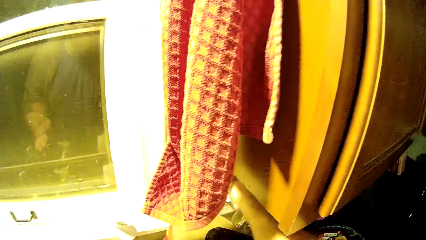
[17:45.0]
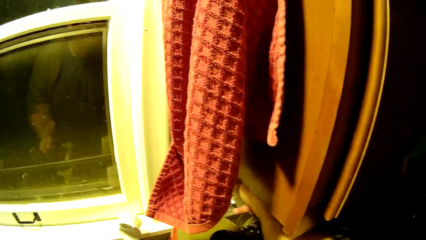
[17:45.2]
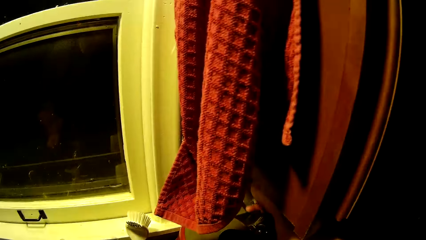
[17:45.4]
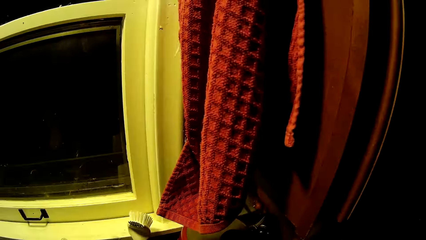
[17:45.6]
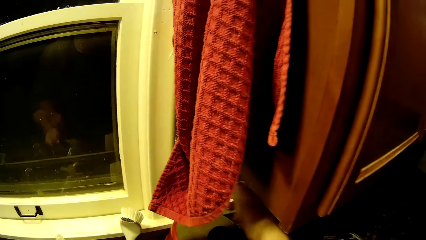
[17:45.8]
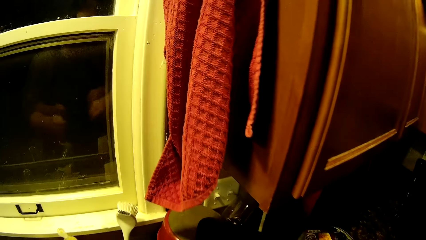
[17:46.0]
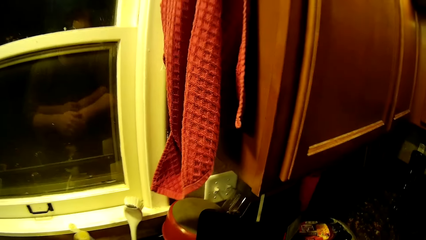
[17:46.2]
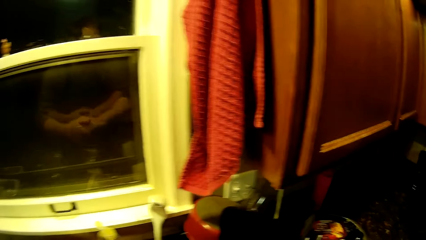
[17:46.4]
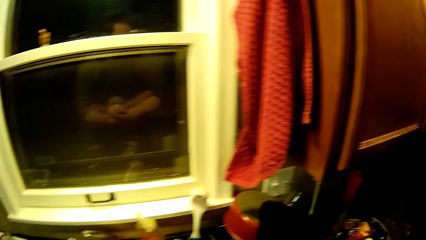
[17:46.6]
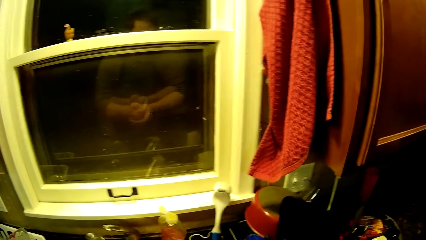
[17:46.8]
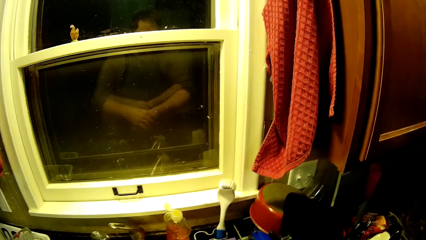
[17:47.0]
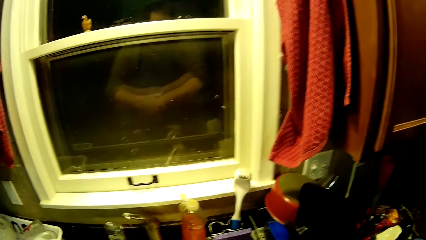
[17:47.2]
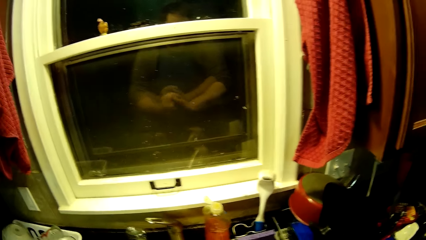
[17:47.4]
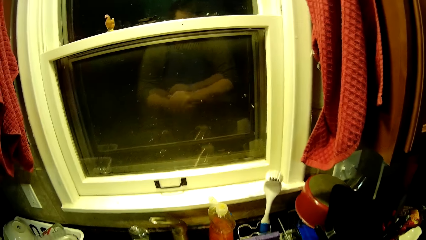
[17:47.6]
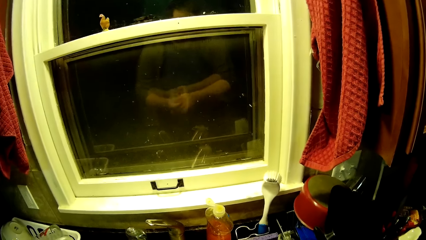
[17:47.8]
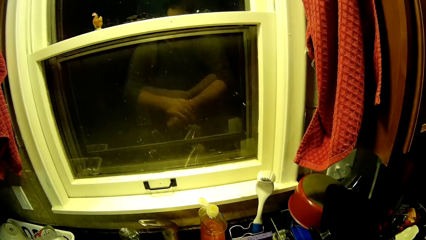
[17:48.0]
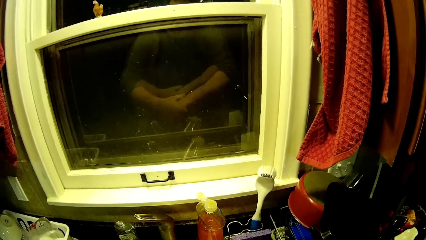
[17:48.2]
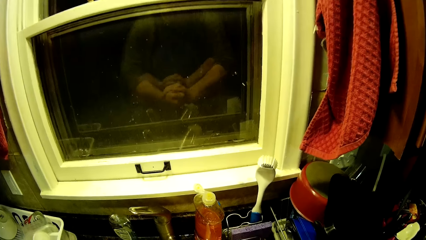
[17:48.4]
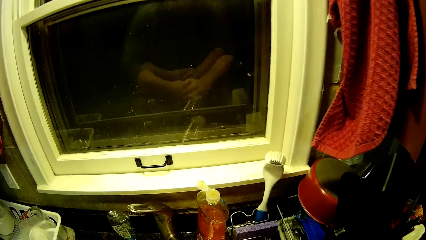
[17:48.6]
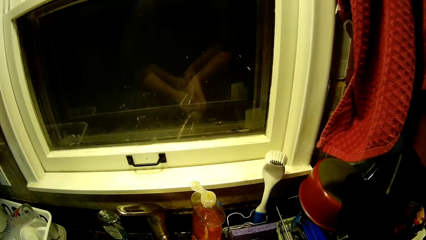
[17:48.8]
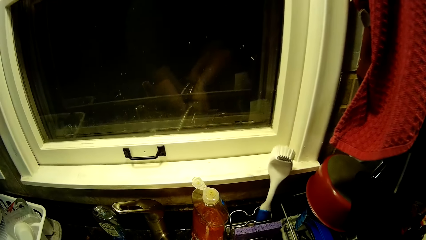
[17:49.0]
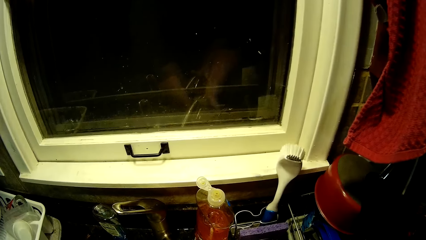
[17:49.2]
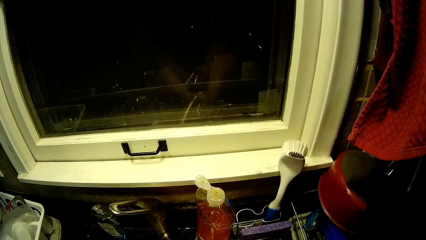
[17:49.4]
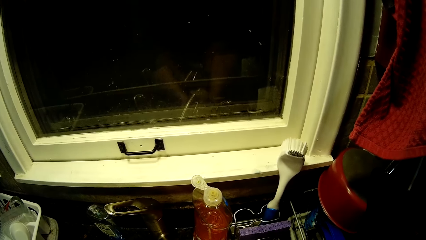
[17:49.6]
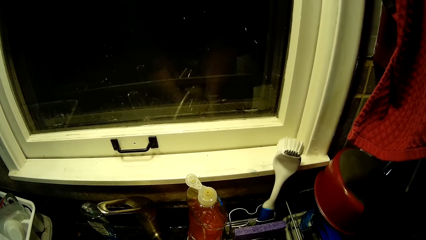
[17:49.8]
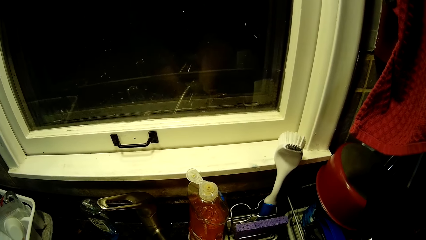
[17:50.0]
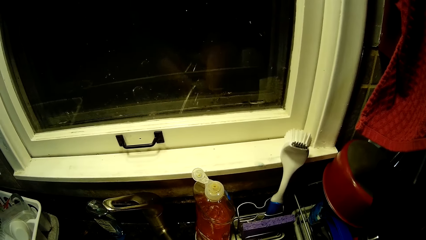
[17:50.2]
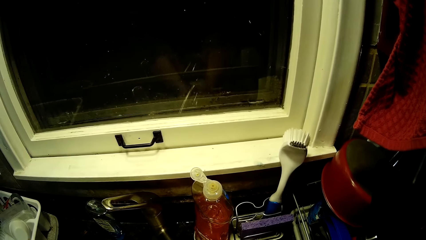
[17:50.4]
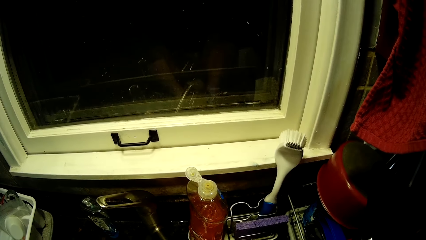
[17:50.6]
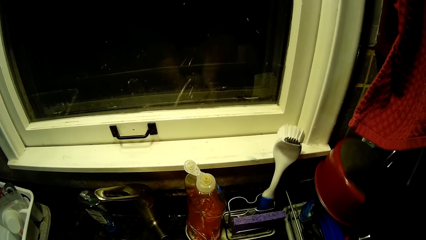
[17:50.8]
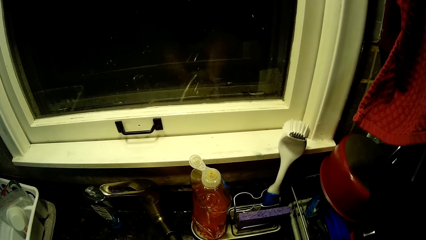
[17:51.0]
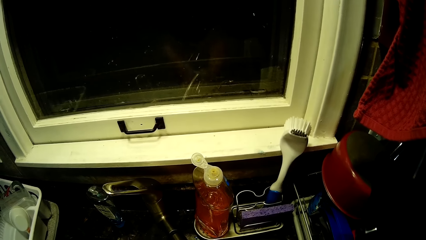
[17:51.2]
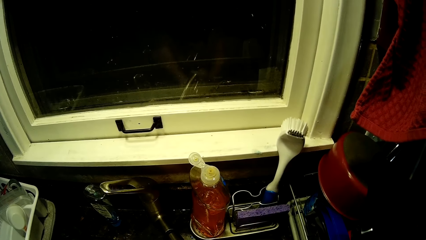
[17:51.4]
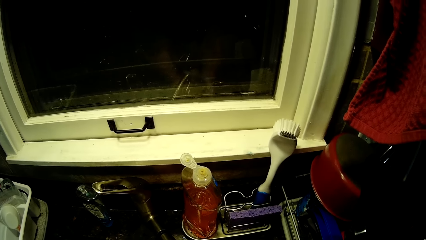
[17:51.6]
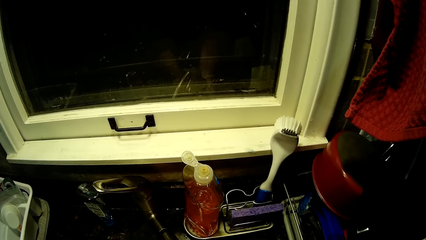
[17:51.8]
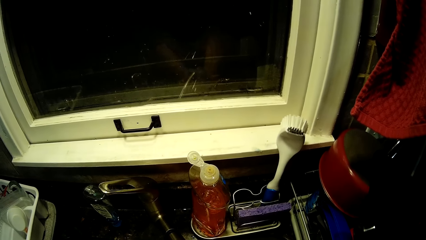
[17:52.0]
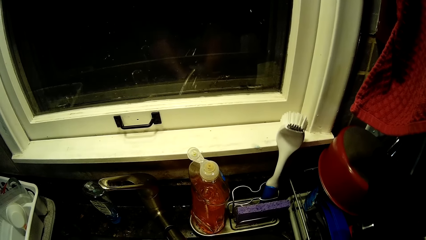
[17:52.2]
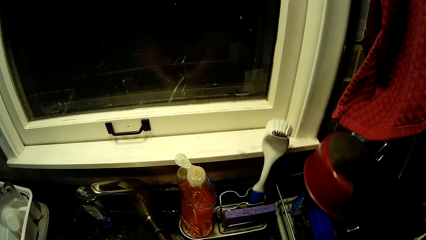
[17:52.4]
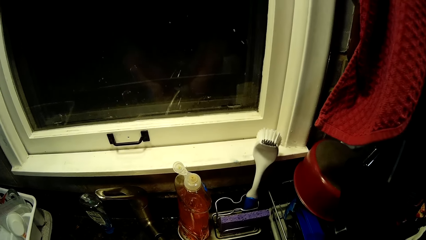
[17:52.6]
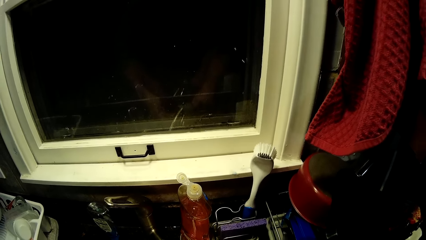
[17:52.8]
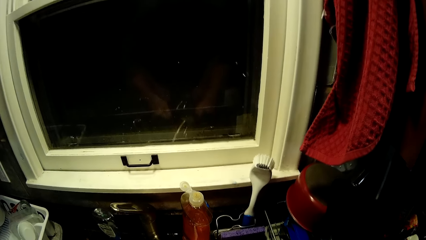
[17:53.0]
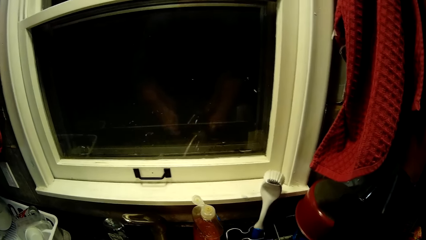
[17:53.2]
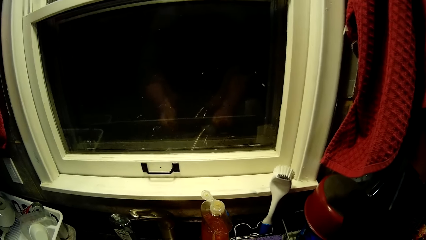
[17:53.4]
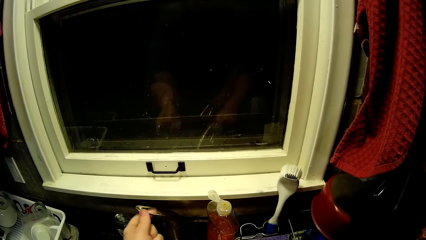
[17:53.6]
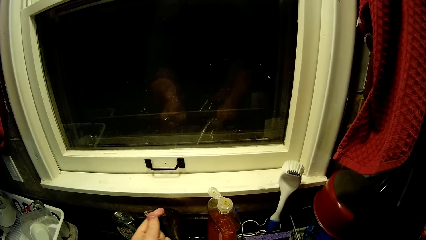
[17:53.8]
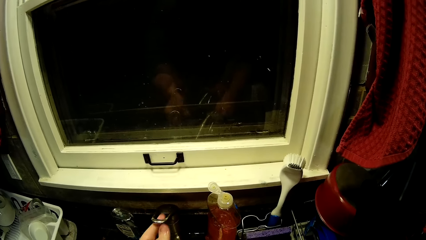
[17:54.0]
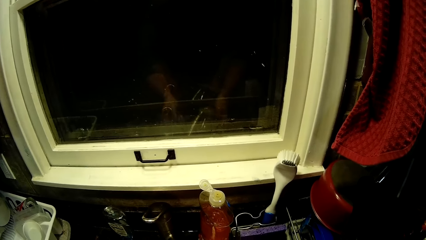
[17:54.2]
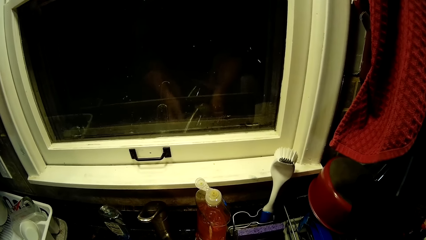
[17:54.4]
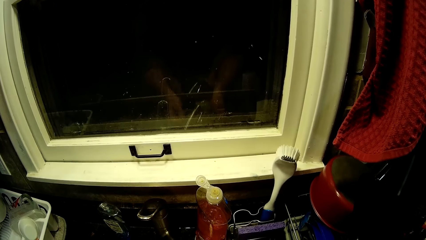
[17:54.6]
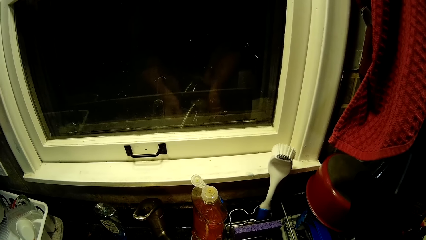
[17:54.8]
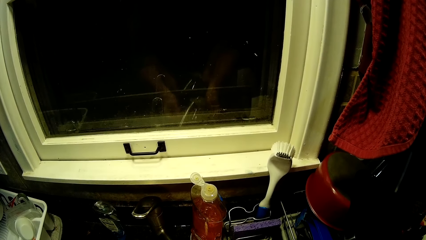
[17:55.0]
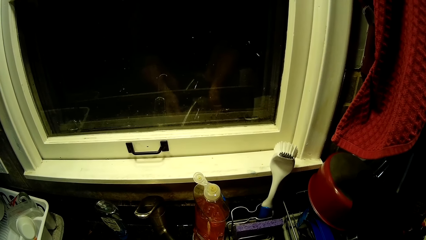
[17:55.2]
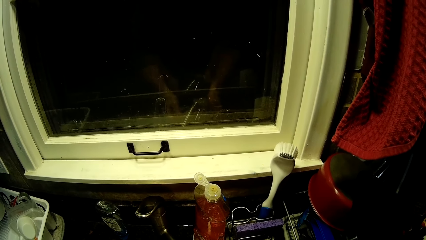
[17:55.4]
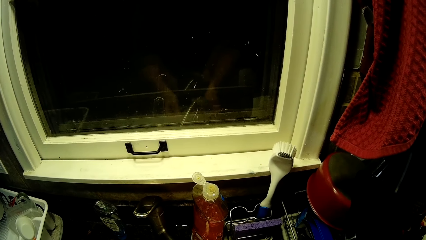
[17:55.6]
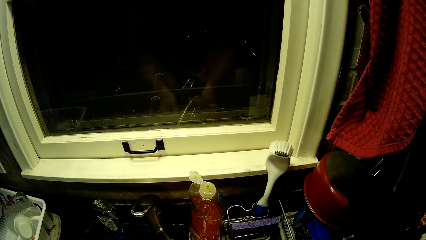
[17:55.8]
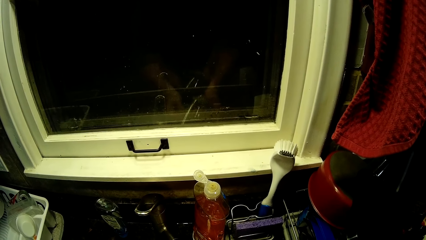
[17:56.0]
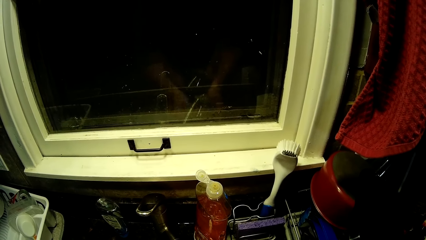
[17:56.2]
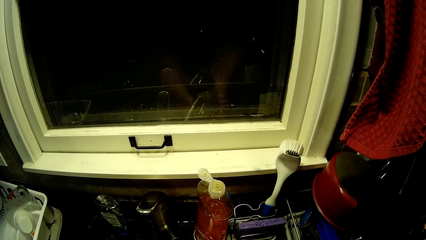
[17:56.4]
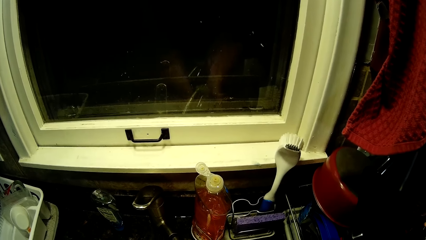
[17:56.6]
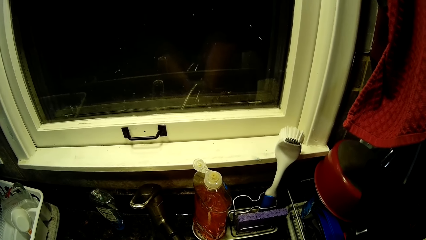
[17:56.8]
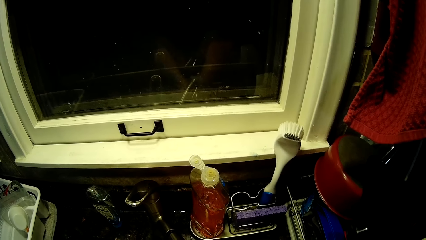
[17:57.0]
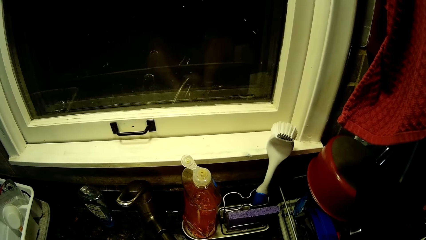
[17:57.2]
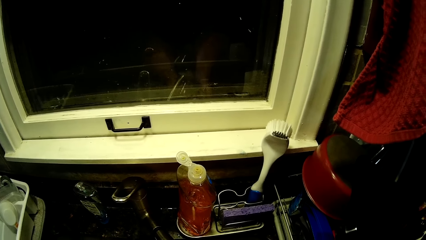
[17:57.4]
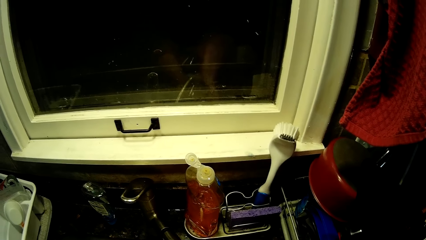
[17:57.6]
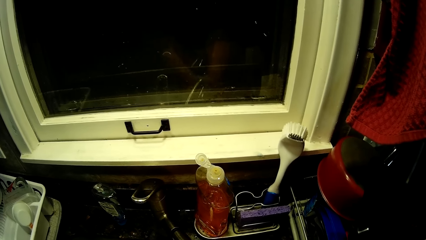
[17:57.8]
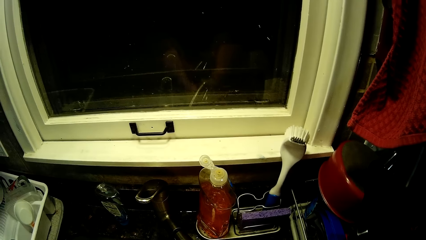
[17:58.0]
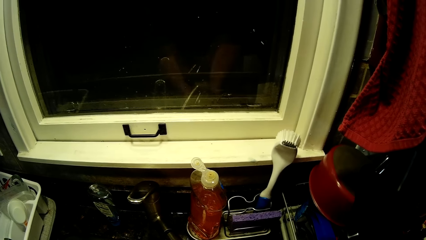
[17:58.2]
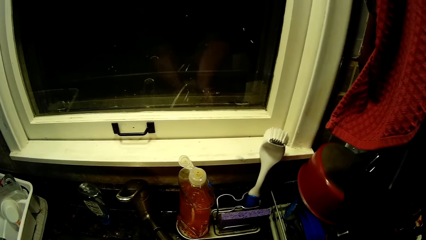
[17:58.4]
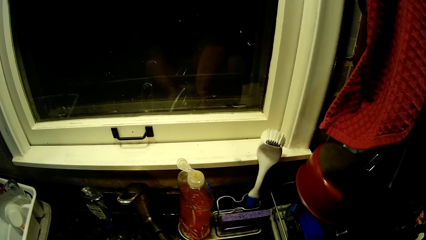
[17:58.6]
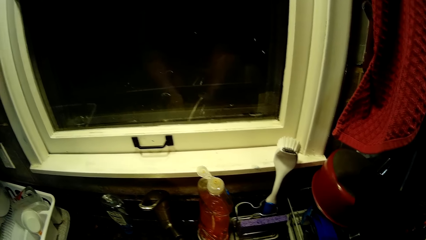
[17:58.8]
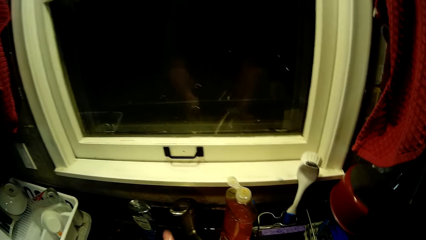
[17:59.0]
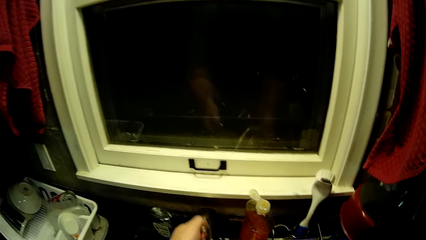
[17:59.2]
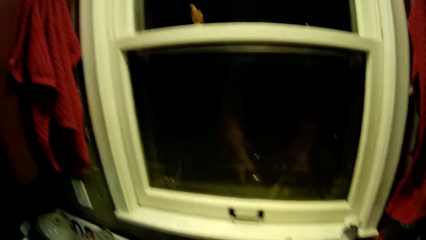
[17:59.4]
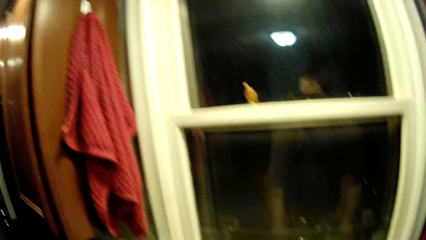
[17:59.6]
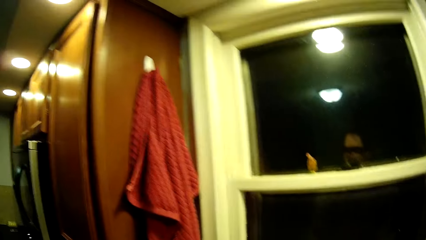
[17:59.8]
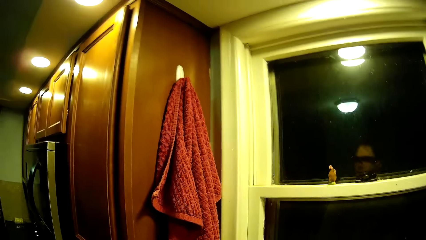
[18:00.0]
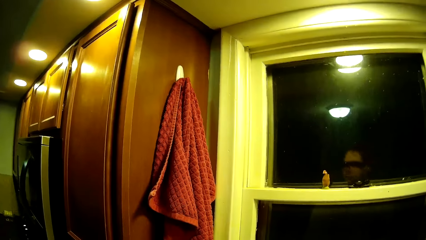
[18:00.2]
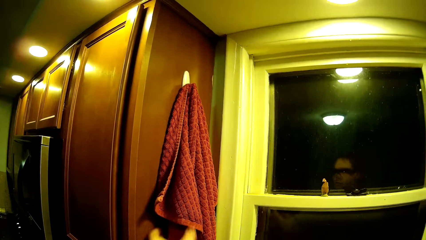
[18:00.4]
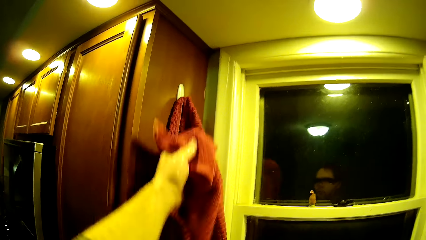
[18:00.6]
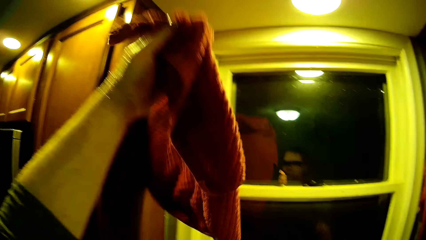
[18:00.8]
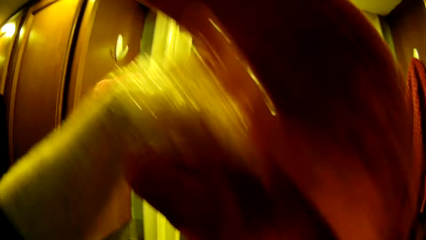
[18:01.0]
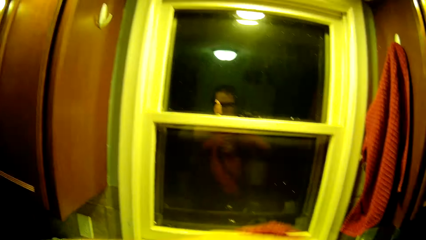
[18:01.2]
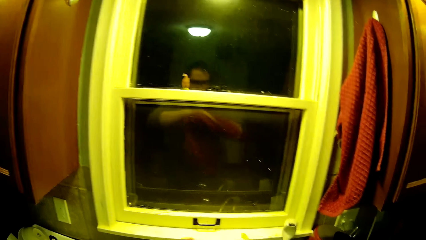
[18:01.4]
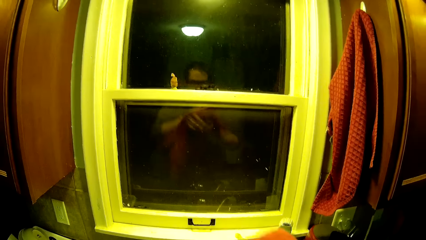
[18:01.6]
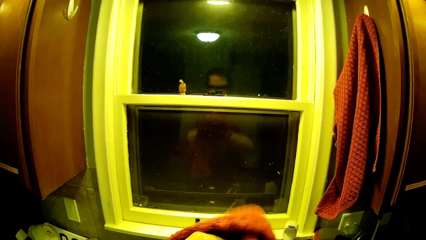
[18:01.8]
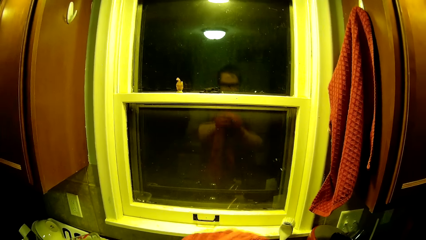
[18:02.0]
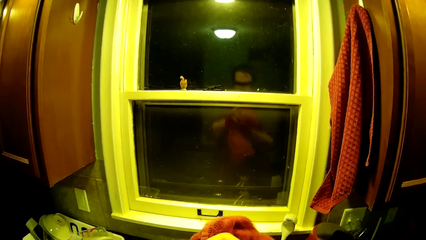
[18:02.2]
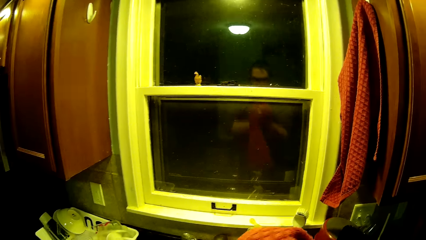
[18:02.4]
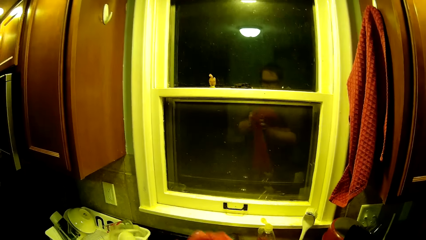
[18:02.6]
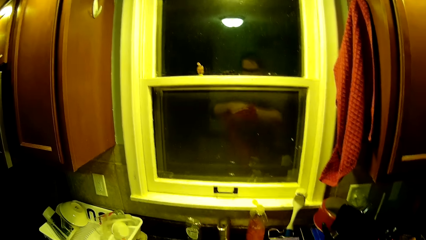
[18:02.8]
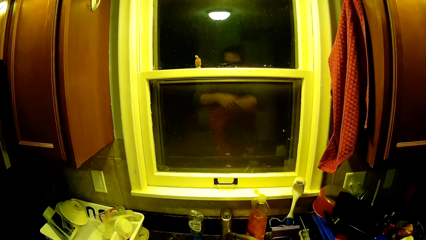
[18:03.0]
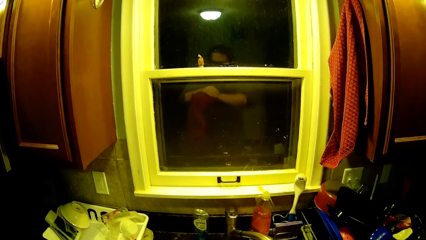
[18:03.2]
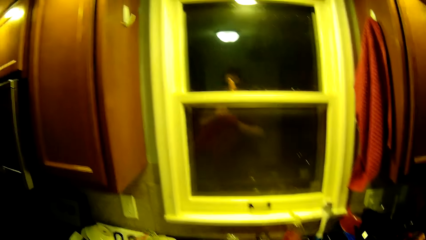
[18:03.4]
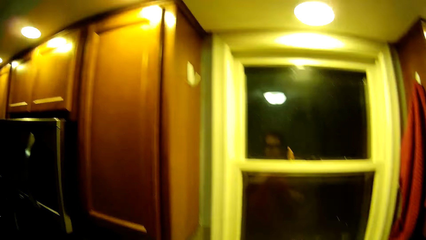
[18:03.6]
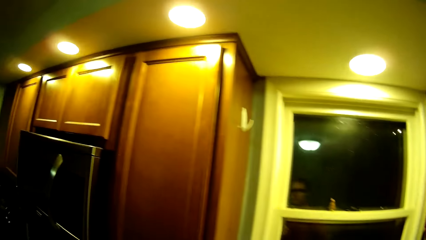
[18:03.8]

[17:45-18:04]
The camera wearer puts on the lights. He washes his hands and rubs his hand. He holds the tap with his left hand. He cleans his hand and closes the tap. He picks up a hand towel with his left hand and wipes his hands with the hand towel.
